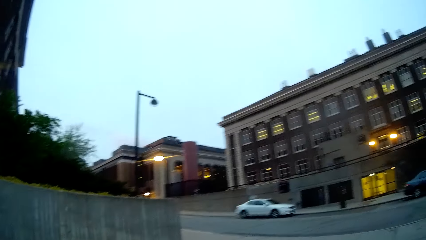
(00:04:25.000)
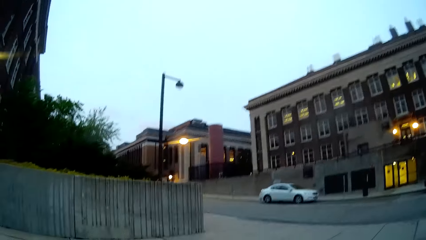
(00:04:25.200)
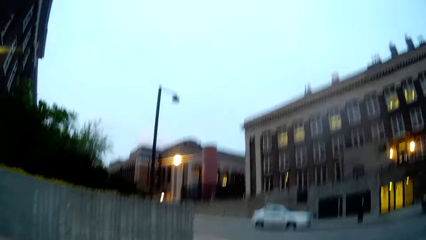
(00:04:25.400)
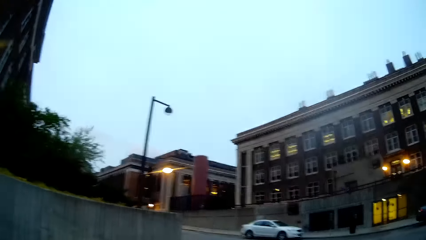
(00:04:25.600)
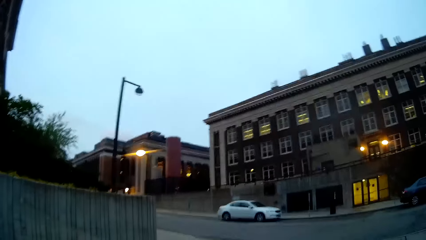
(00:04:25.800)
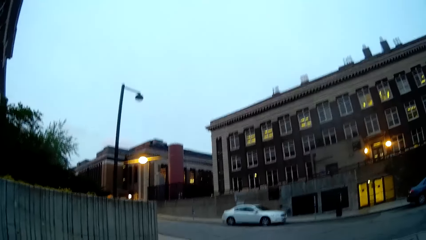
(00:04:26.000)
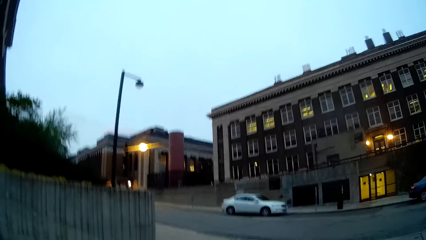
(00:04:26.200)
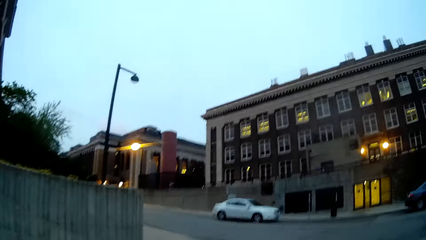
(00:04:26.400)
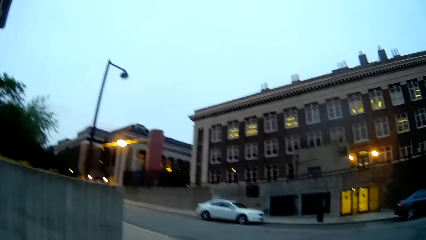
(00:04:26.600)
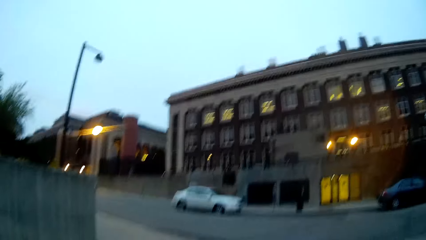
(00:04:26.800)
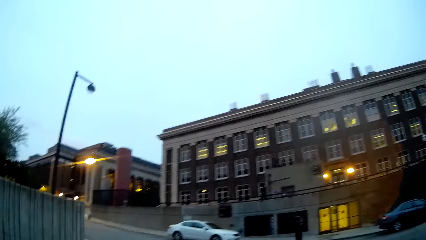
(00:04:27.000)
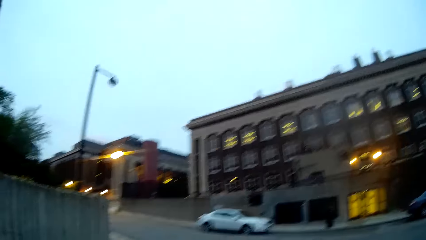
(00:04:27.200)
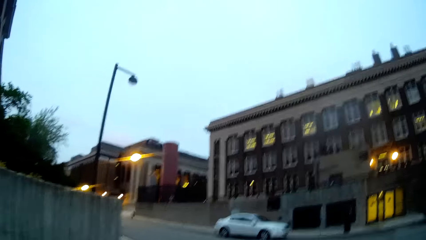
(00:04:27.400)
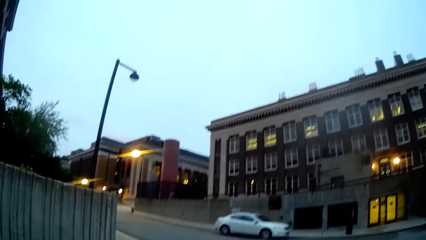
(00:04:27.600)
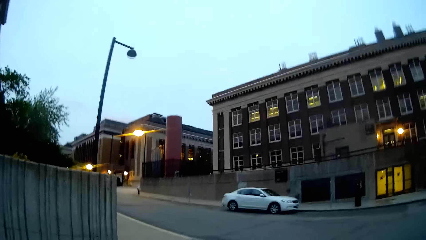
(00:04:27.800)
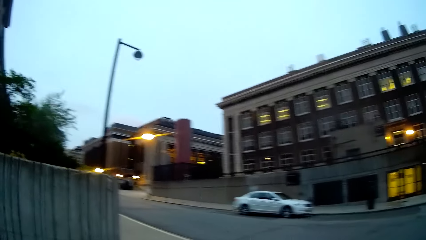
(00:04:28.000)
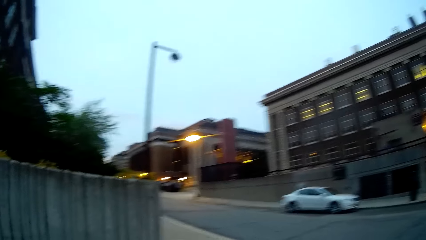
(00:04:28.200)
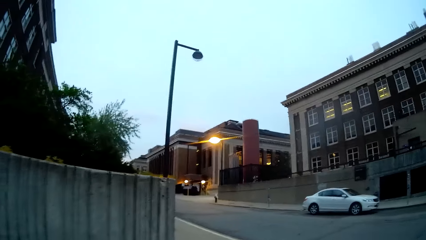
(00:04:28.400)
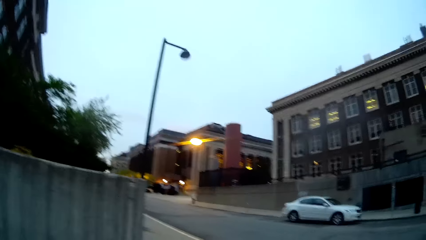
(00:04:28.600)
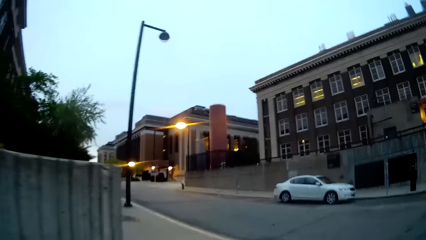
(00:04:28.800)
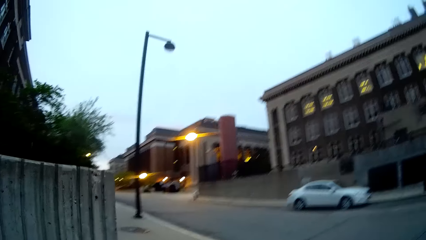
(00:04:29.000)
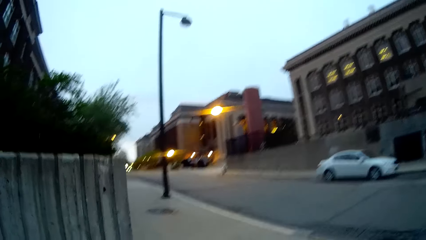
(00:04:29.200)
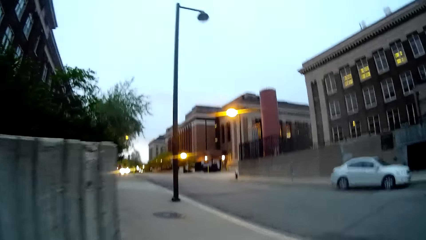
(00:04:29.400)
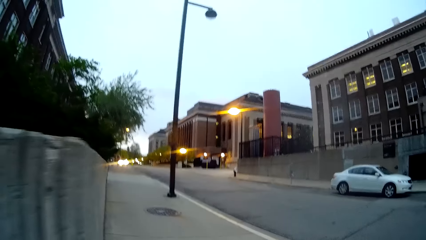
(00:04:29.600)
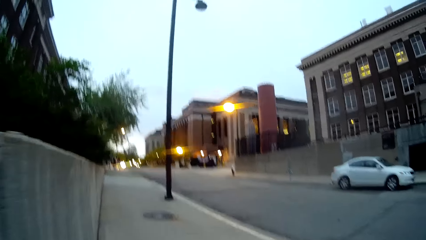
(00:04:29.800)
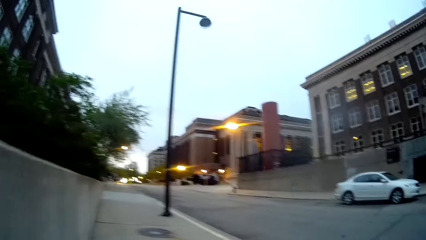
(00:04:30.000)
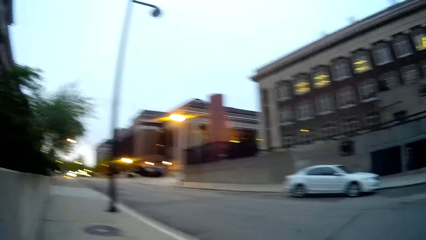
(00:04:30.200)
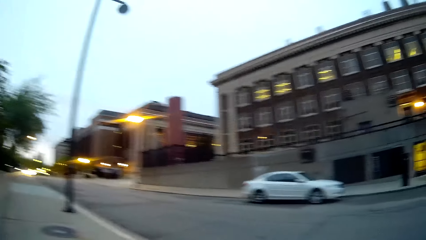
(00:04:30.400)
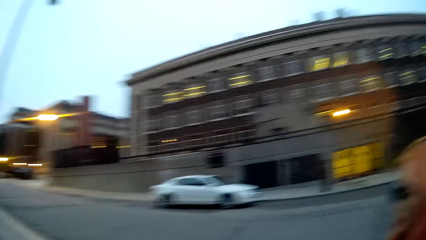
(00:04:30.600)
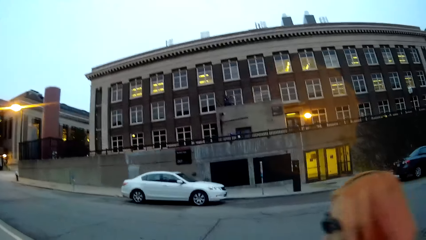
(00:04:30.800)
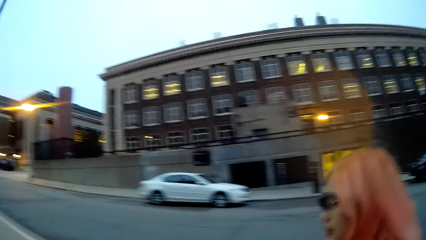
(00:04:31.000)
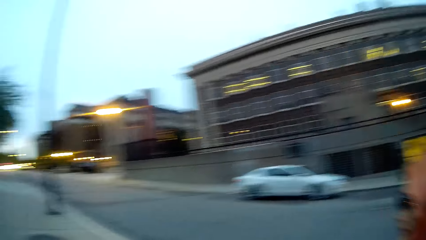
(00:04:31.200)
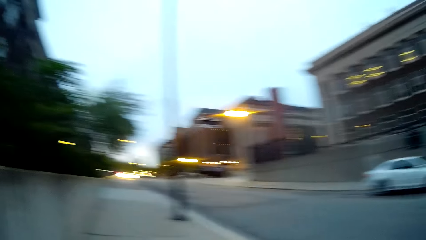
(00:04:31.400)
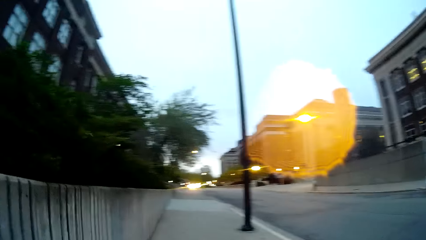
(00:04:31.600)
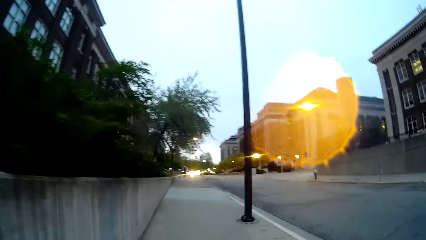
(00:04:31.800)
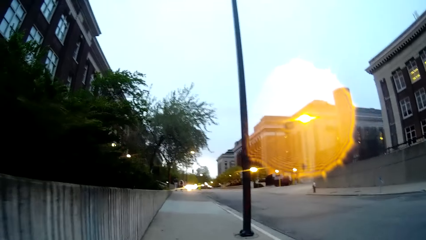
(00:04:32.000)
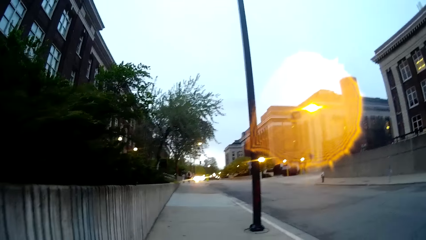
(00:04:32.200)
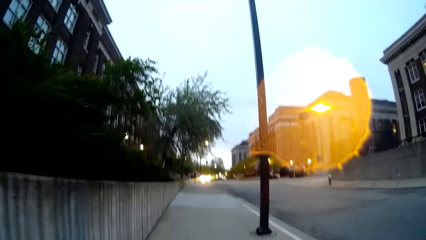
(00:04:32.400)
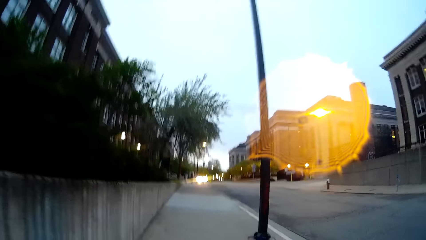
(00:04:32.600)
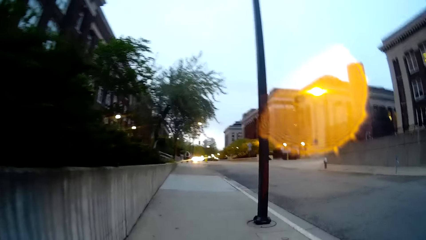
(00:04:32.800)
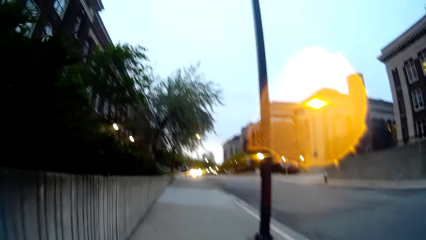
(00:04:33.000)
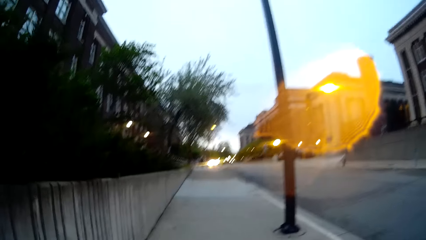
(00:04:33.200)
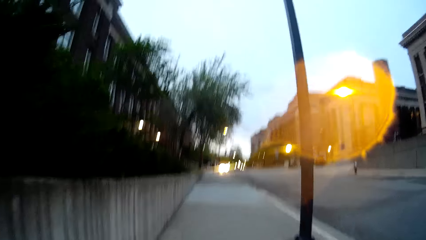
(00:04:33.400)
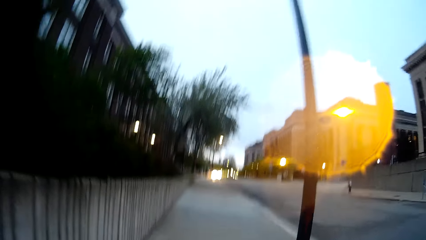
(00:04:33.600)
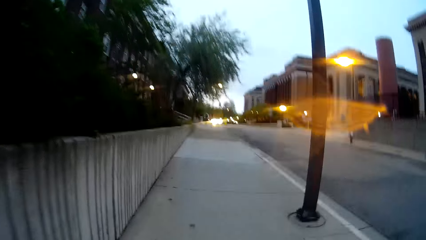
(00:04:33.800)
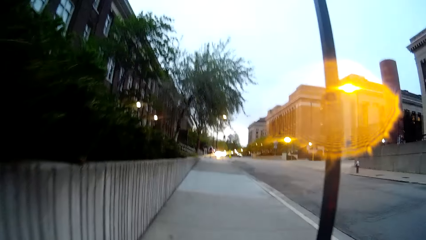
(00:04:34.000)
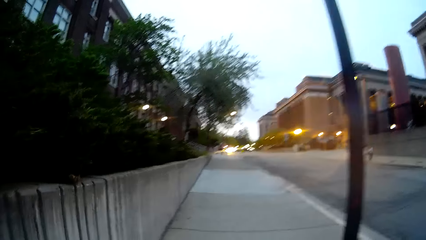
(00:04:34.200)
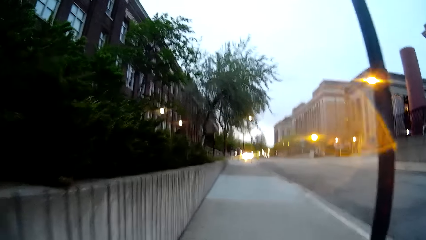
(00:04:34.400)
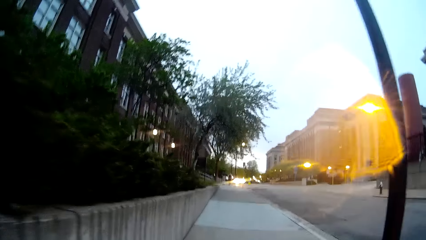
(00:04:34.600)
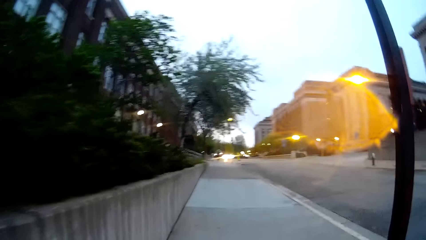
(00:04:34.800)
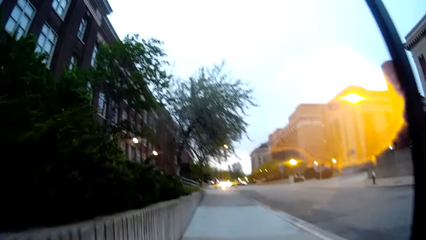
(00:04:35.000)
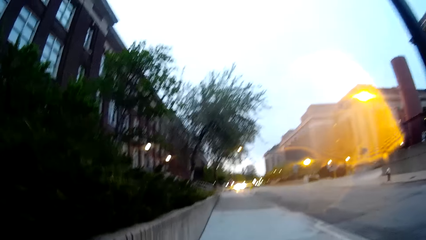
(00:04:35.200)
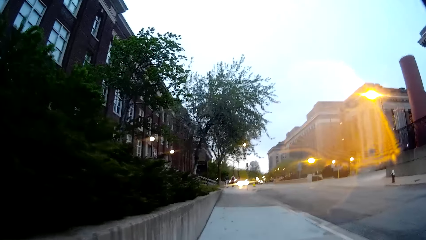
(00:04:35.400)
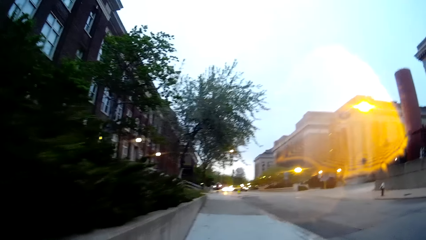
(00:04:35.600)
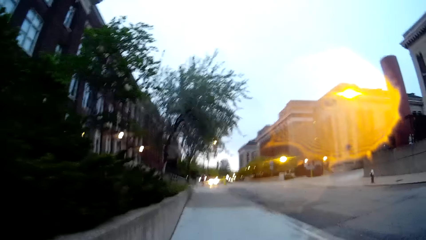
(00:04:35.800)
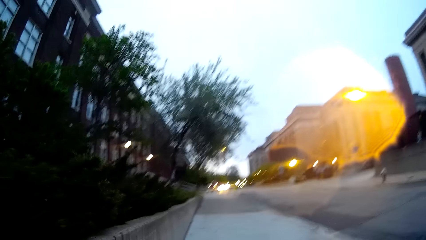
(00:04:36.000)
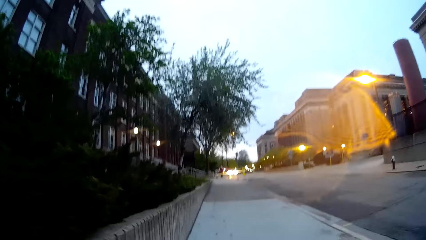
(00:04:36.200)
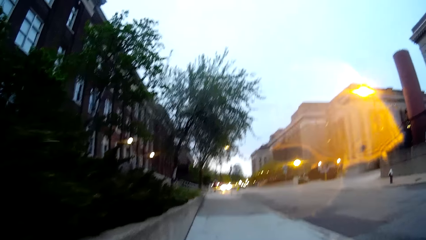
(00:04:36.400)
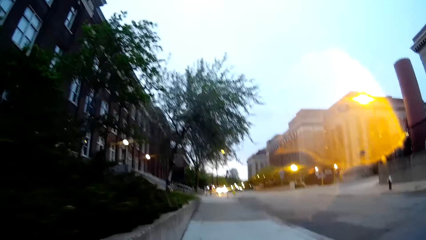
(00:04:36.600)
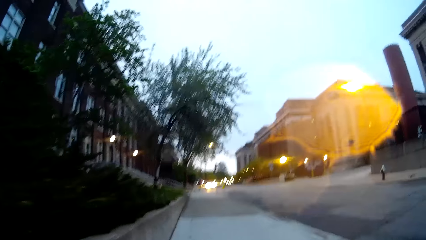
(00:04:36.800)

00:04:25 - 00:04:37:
A woman walks with the camera wearer. The camera wearer walks alongside the woman. They interact with the woman. They look at the woman.

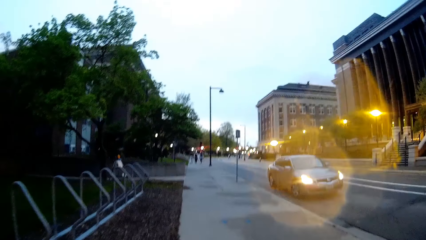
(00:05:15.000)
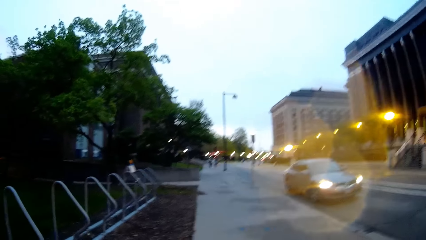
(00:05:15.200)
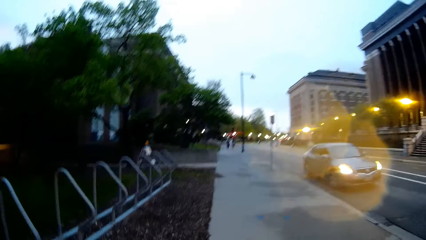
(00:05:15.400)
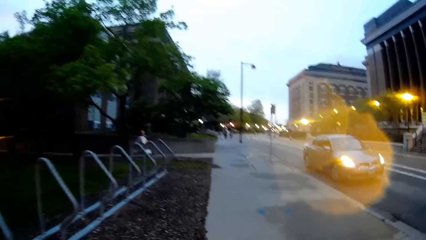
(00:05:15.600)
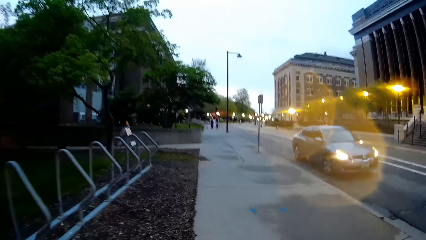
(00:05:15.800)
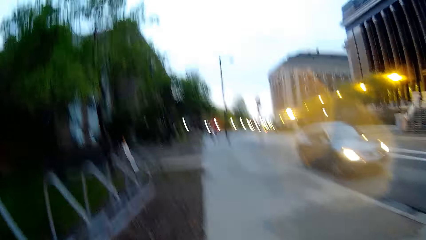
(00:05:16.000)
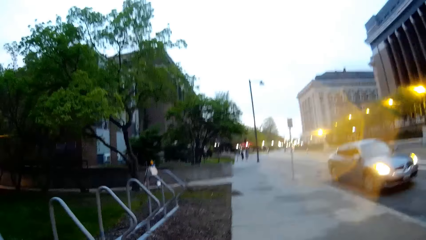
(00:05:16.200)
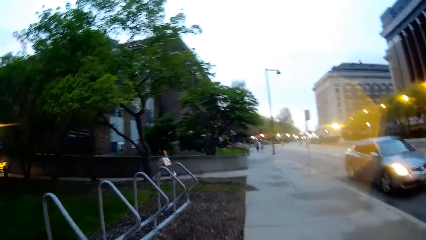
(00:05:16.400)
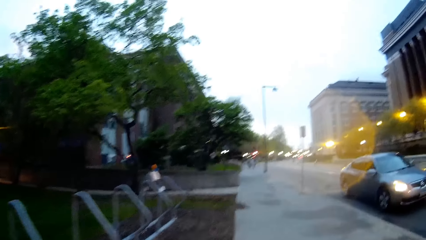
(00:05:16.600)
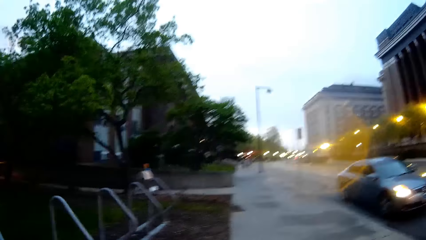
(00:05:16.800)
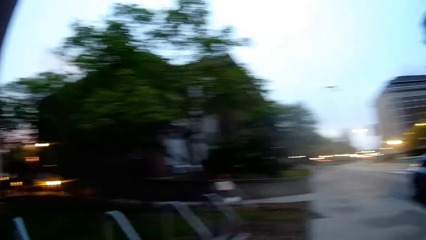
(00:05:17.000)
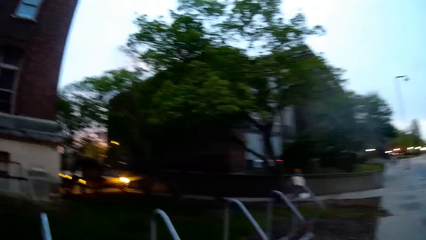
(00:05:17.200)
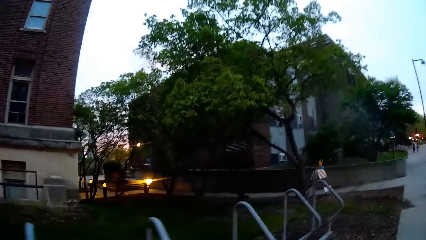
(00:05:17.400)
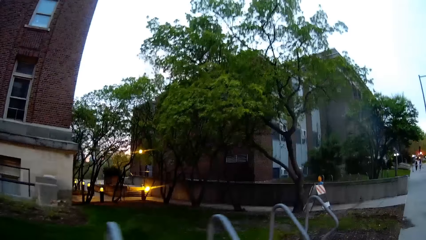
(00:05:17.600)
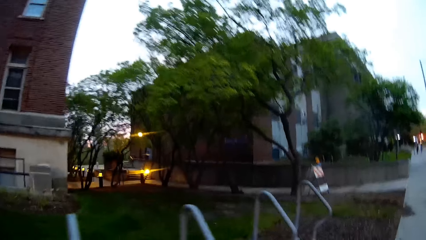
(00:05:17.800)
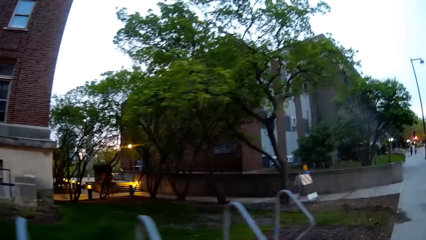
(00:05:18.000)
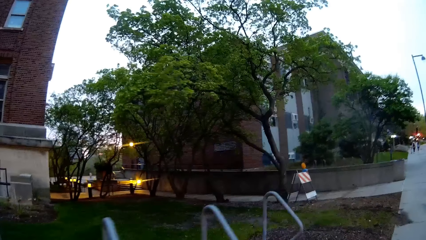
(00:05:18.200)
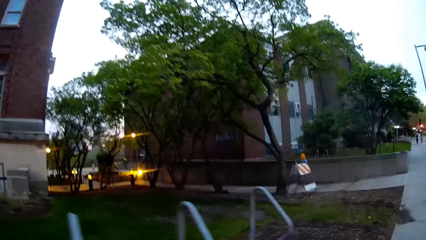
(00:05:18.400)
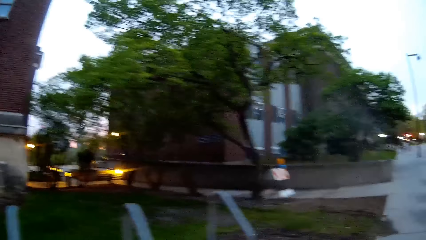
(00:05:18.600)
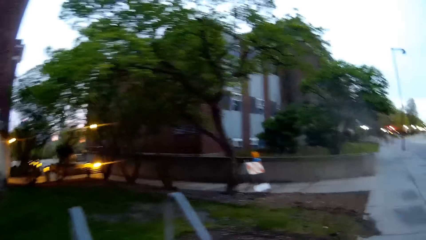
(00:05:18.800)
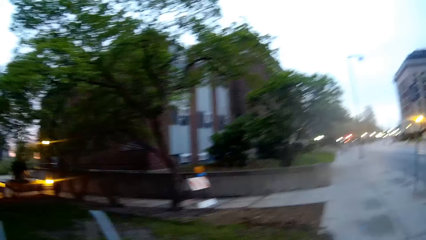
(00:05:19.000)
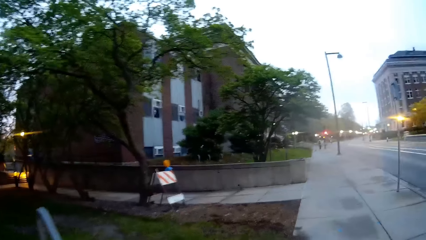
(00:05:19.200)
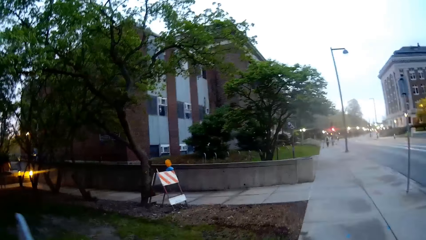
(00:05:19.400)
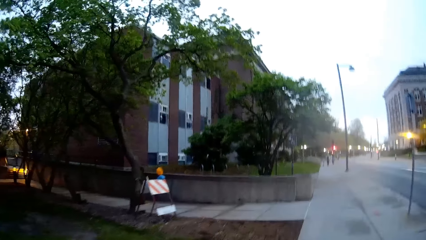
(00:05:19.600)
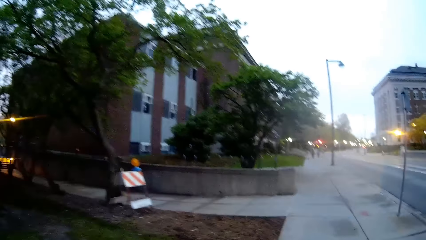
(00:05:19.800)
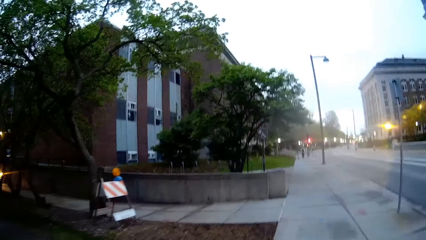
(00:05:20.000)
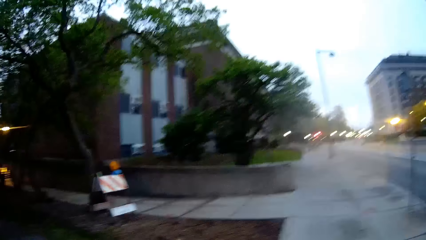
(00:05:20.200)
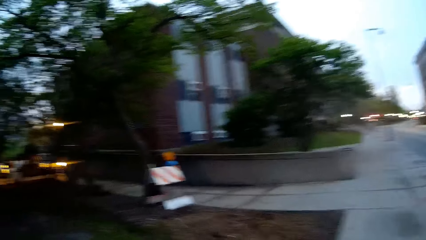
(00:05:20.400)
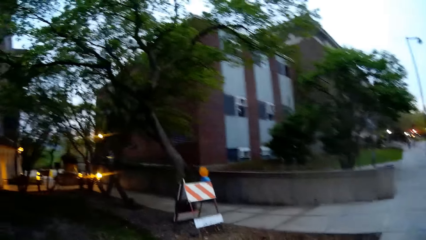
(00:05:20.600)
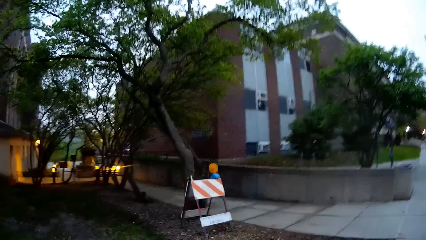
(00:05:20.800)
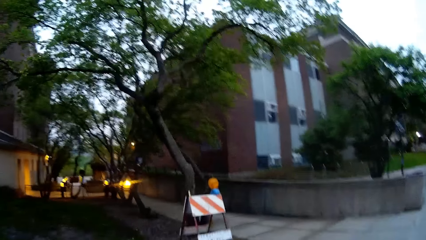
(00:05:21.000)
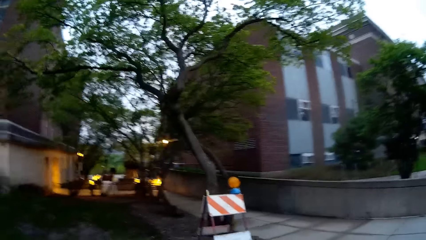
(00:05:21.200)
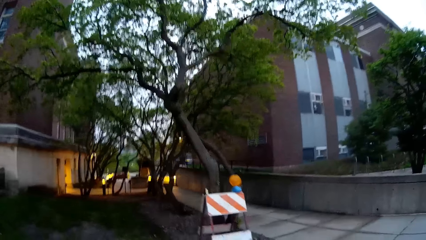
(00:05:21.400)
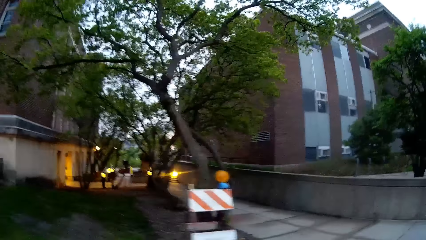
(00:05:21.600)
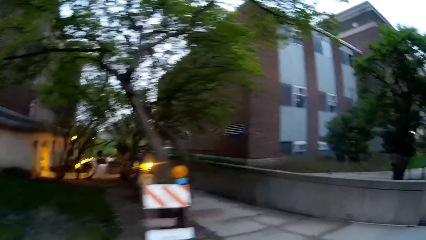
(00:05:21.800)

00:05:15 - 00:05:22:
The camera wearer walks past an ash car.
